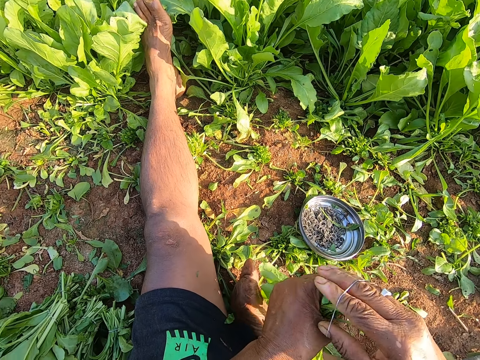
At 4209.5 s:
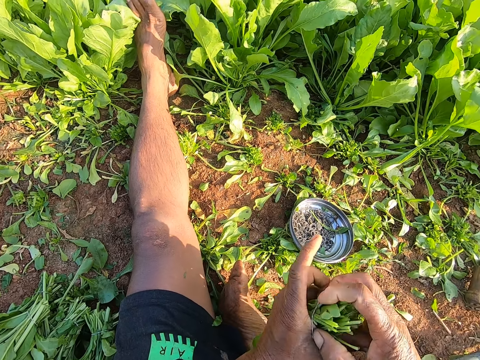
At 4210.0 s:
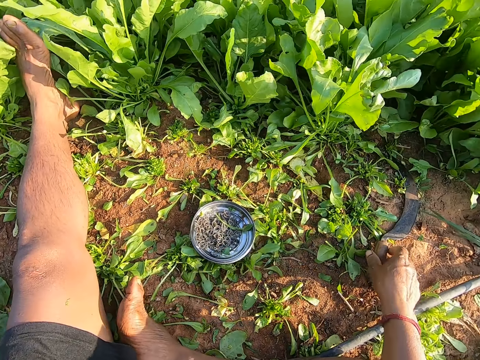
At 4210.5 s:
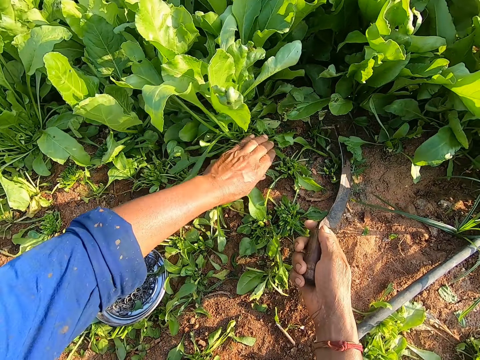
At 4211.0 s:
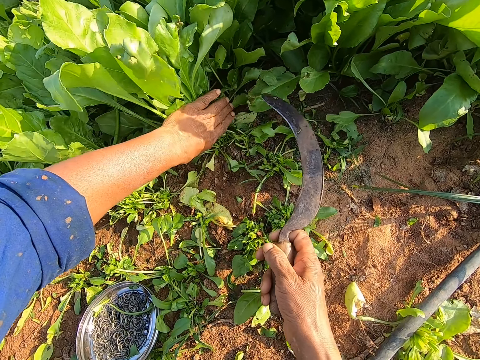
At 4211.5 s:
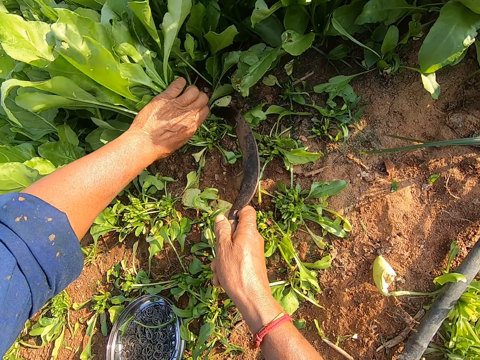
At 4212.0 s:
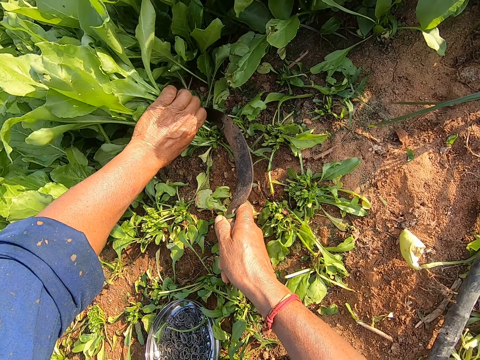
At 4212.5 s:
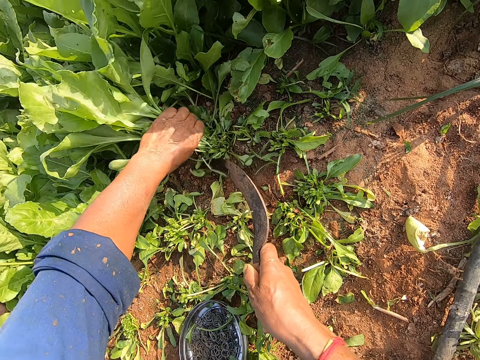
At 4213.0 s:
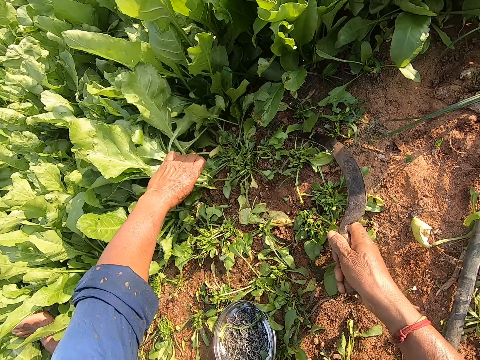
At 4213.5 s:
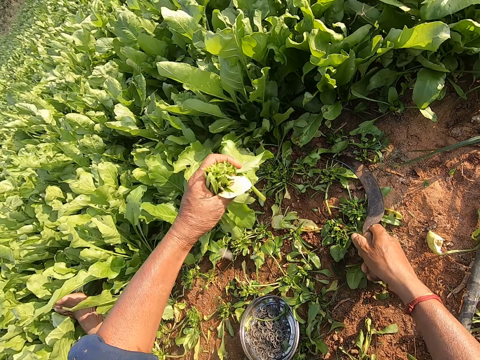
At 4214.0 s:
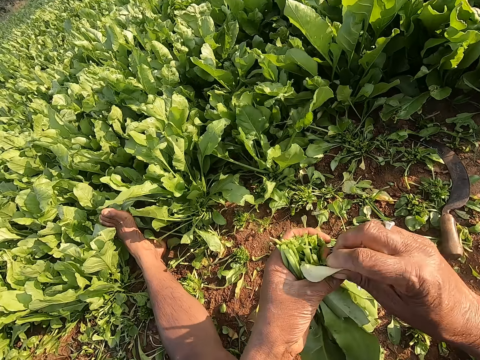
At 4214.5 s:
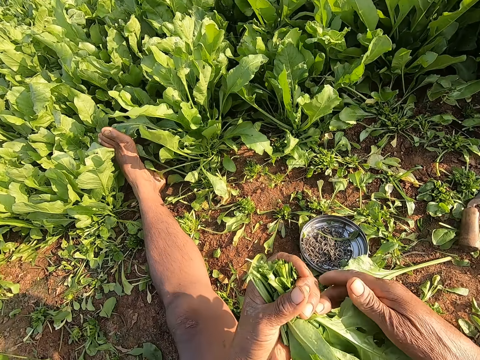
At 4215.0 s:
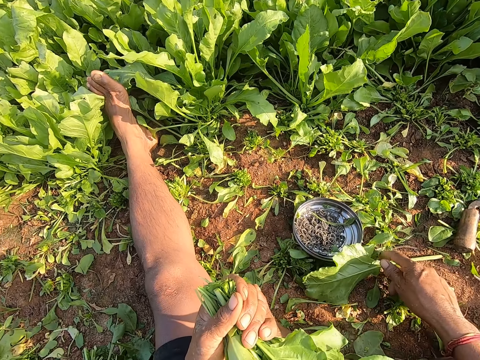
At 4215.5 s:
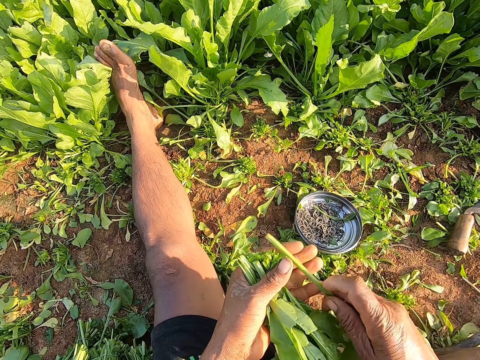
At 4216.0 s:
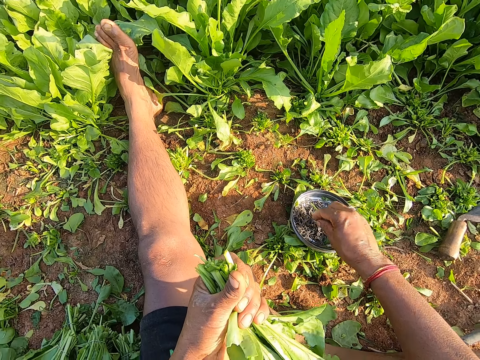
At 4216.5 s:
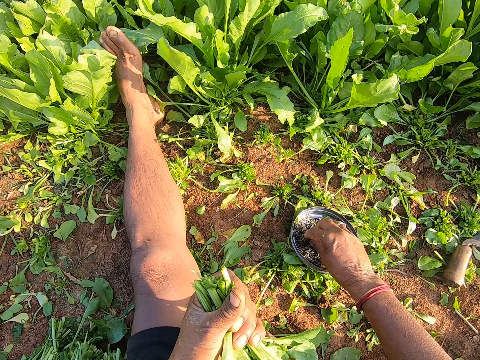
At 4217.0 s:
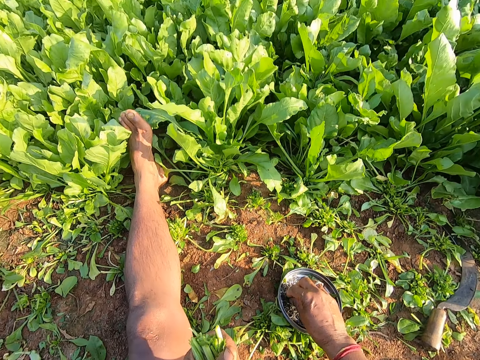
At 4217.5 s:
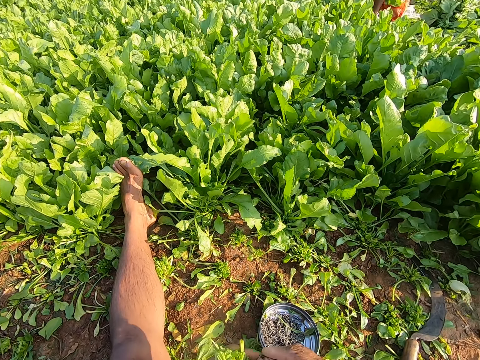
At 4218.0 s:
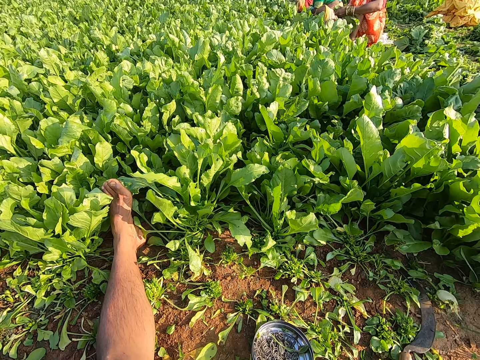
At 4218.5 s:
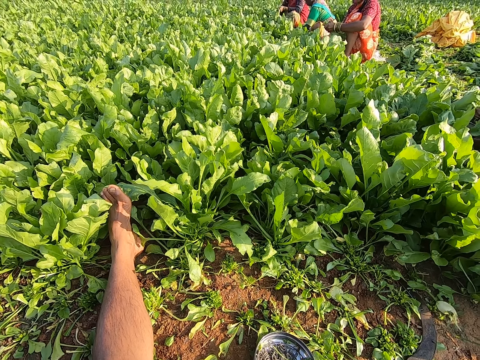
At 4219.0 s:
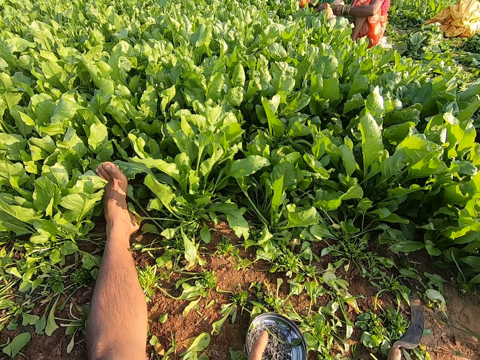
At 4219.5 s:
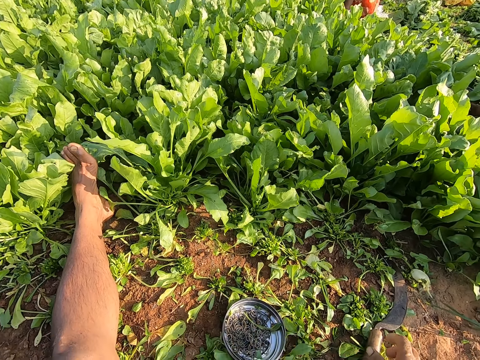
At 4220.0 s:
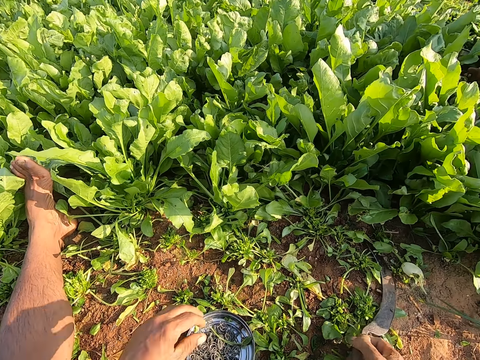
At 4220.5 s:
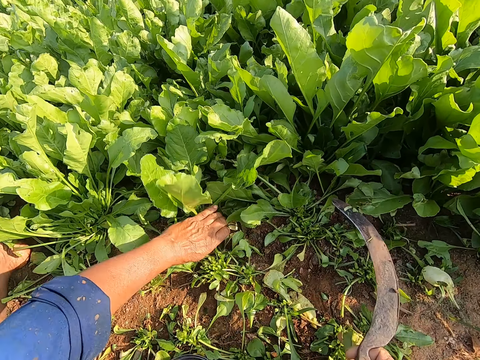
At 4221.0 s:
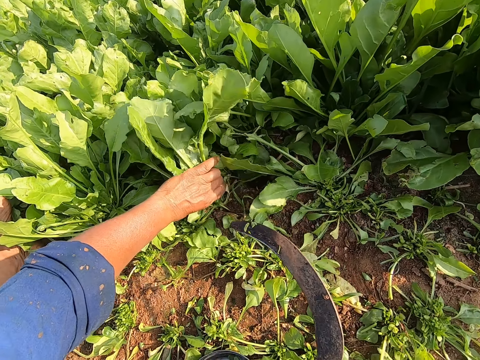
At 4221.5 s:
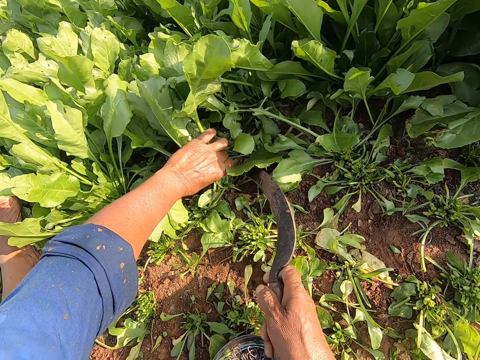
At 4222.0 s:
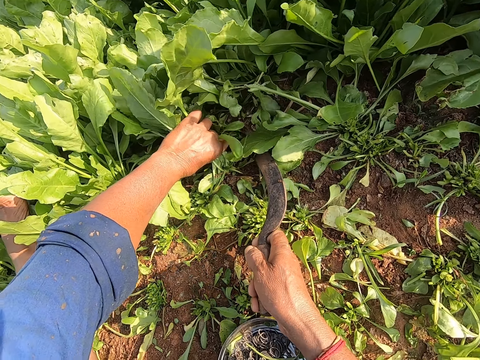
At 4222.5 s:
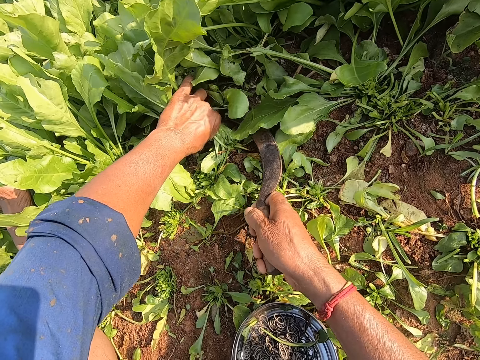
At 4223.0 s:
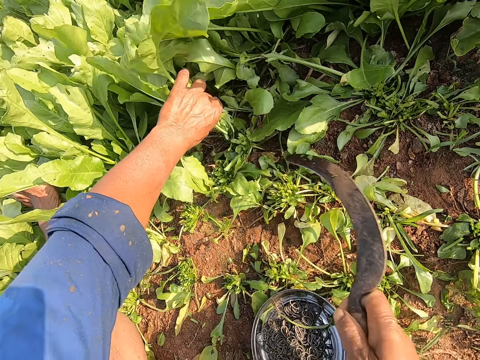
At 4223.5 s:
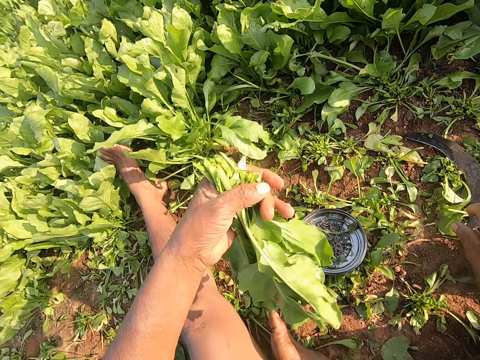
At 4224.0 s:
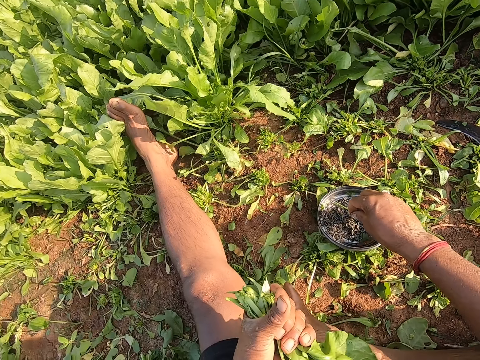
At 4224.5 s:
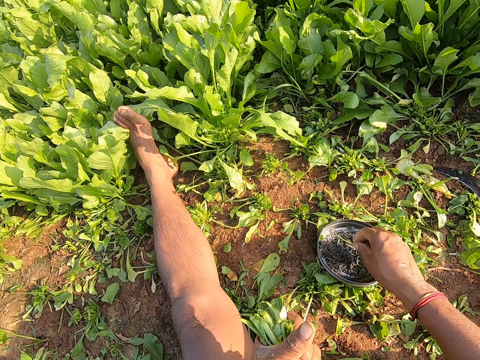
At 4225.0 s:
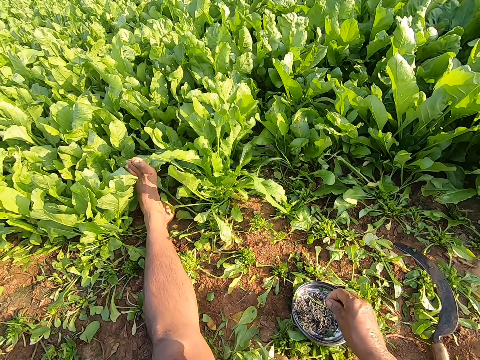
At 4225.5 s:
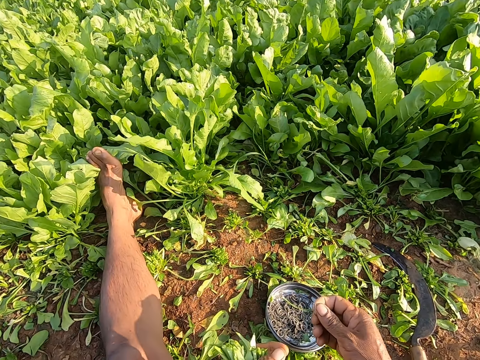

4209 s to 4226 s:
The camera wearer ties the plants in his left hand with the rubber band in his right hand. He puts the cut kales on the ground. He picks up the sickle from the ground with his right hand. He holds a plant on the ground with his left hand. He cuts the plant on the ground with the sickle in his right hand. He drops the sickle on the ground with his right hand. He removes a leaf from the bundle of leaves in his left hand with his right hand. He drops the kale leaf on the ground with his right hand. He picks up the leaf from the ground with his right hand. He passes the leaf from his right hand to his left hand. He holds the kales with his left hand. He takes a rubber band from the plate on the ground with his right hand. He looks around. He puts the cut kales on the ground. He picks up the sickle from the ground with his right hand. He holds the plant on the ground with his left hand. He cuts the plant on the ground with the sickle in his right hand. He drops the sickle on the ground with his right hand. He takes the rubber band from the plate on the ground with his right hand.

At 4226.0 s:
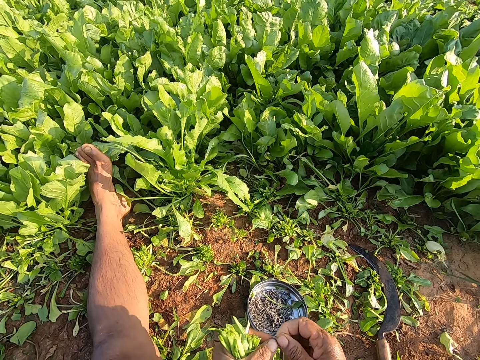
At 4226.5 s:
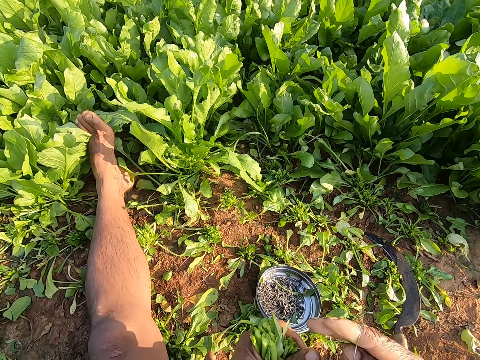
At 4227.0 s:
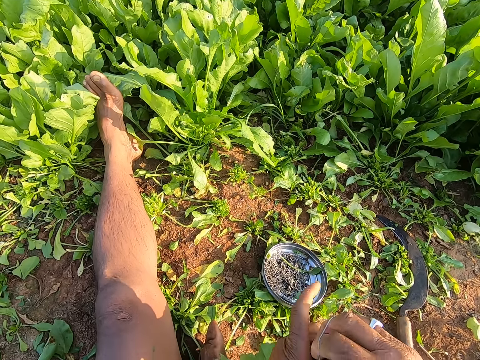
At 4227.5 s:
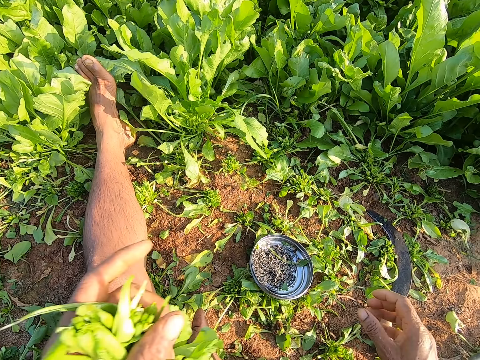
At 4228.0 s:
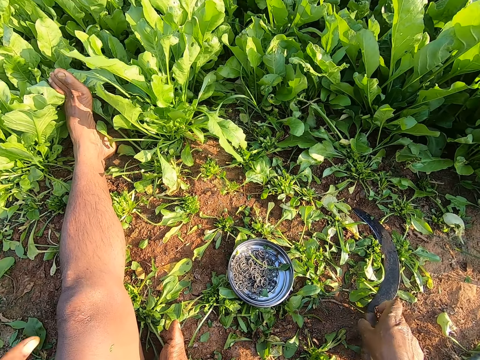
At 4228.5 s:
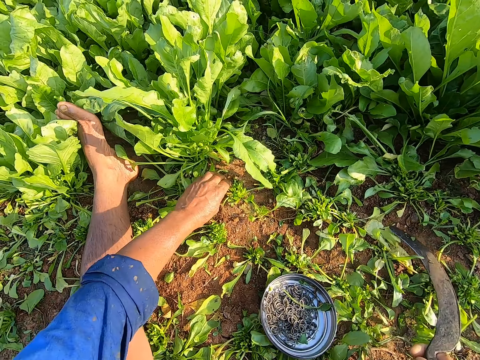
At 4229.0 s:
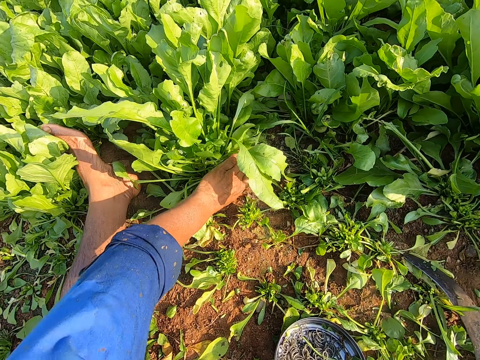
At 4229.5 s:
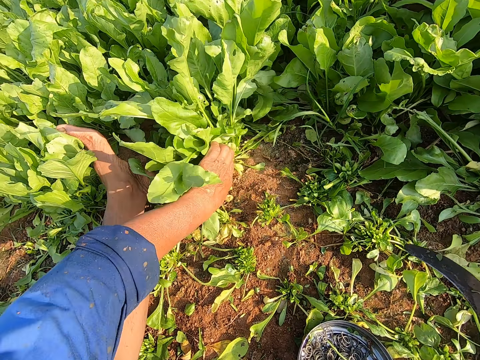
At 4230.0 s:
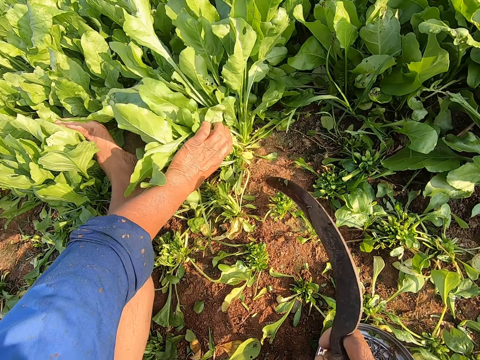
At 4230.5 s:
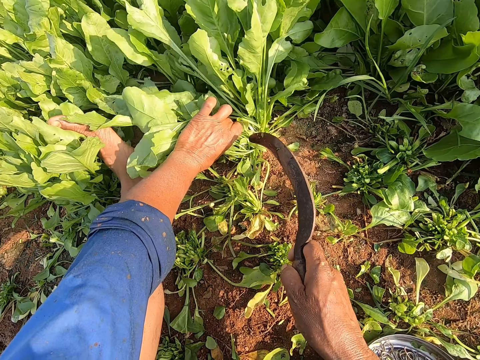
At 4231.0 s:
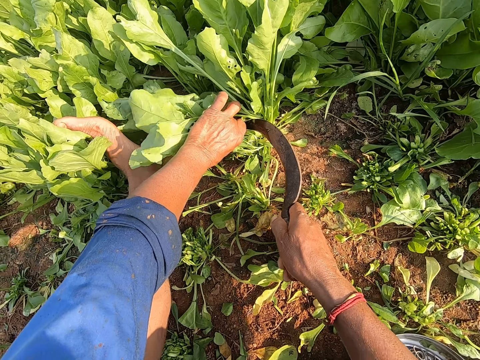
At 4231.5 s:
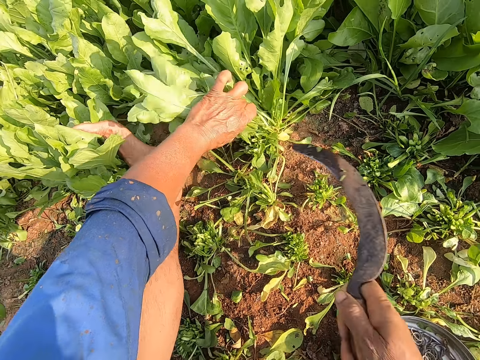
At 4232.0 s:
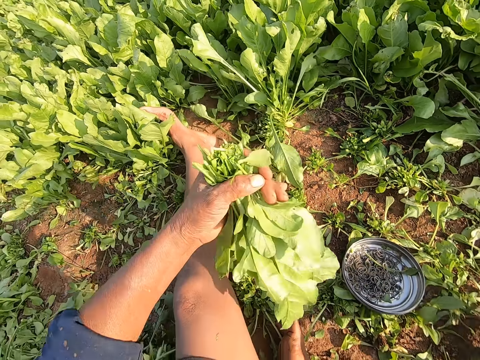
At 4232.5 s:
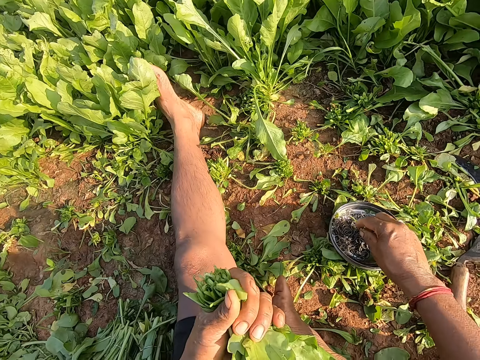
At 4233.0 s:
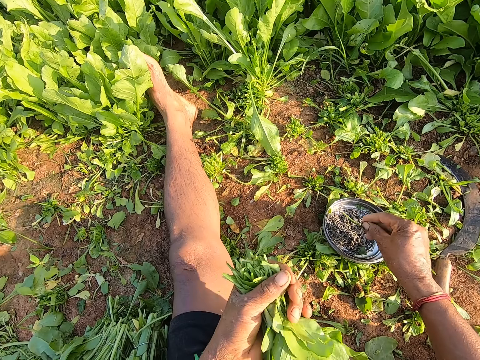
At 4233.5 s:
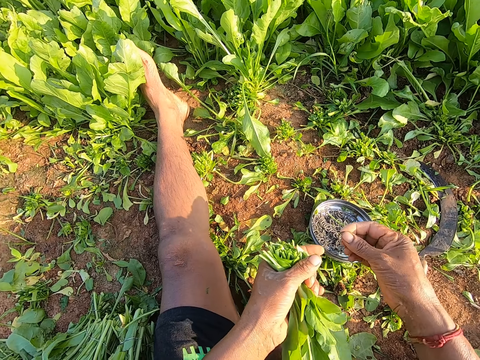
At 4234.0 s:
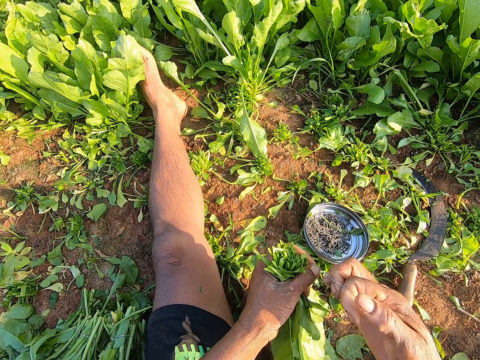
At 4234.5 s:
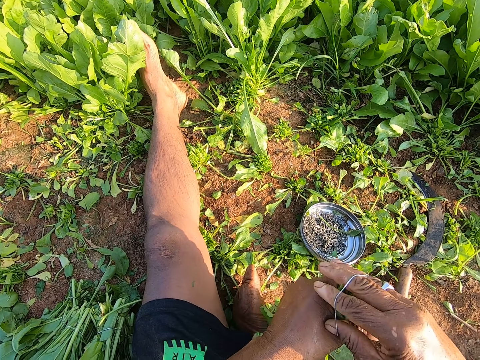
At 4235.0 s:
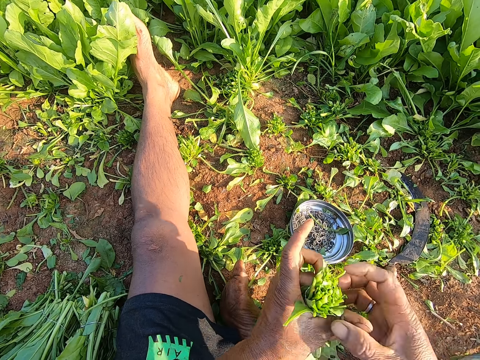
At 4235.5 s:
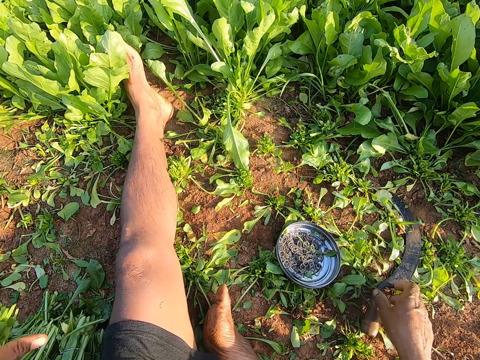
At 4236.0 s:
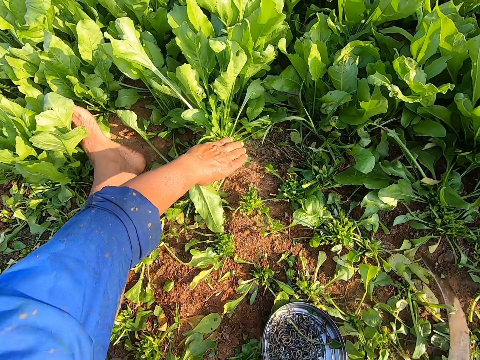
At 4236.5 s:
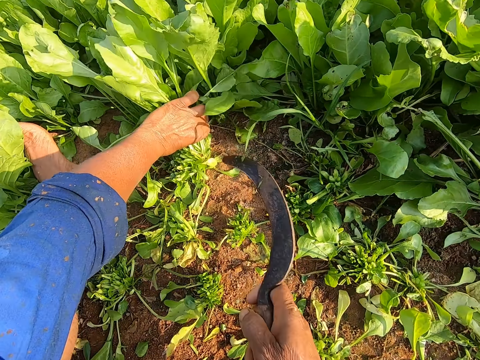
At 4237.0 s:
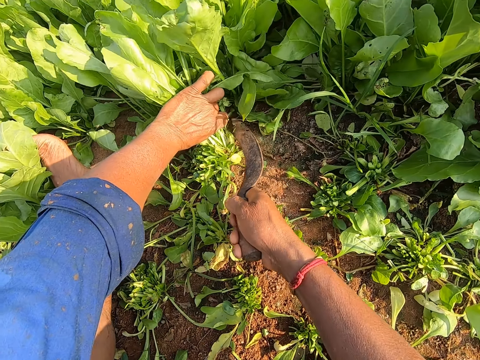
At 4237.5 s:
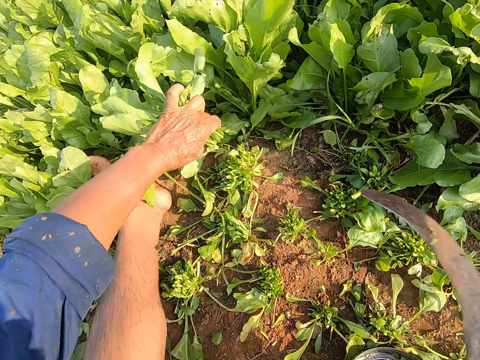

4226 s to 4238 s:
The camera wearer wears the rubber band on his right hand and stretches the rubber band with both hands. He ties the plants in his left hand with the rubber band in his right hand. He picks up the sickle from the ground with his right hand. He puts the kales on the ground. He holds a plant on the ground with his left hand. He cuts the plant on the ground with the sickle in his right hand. He puts the sickle on the ground. He takes a rubber band from the plate on the ground with his right hand. He wears the rubber band on his right hand and stretches the rubber band with both hands. He ties the plants in his left hand with the rubber band in his right hand. He drops the plants in his left hand on the ground. He picks up the sickle from the ground with his right hand. He holds the plant on the ground with his left hand. He cuts the plant on the ground with the sickle in his right hand.
